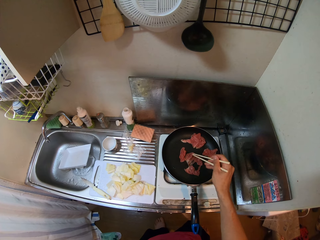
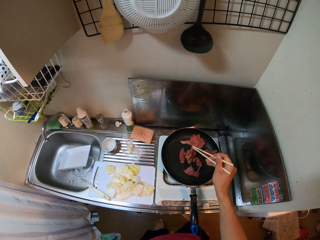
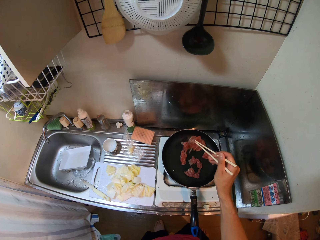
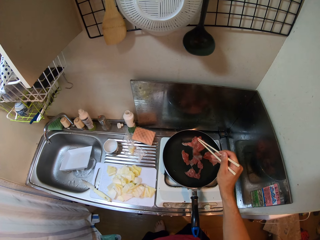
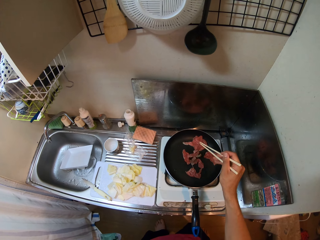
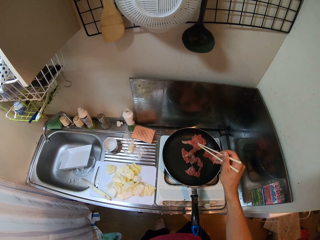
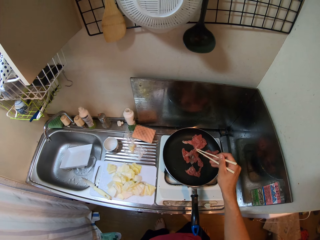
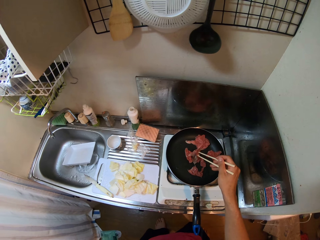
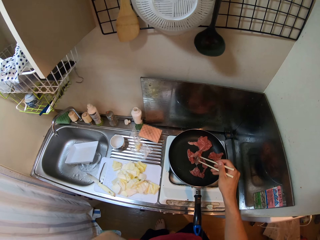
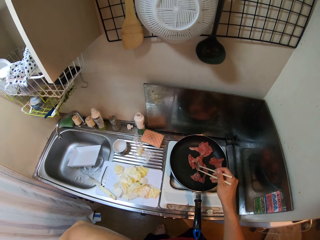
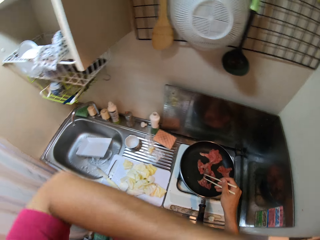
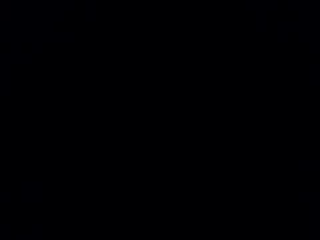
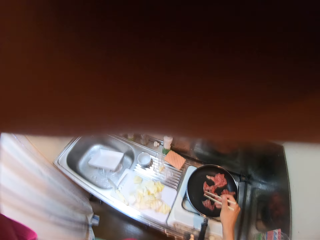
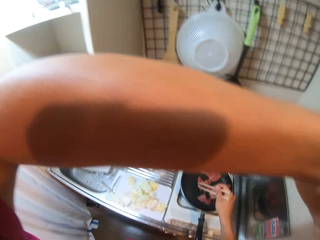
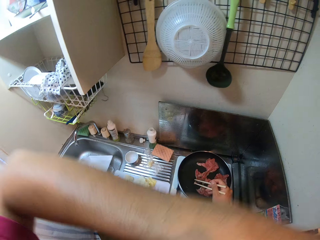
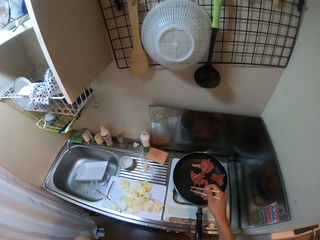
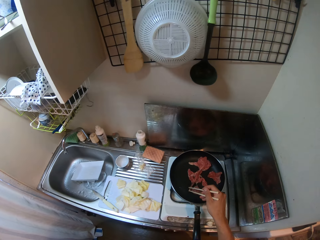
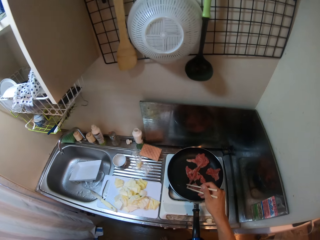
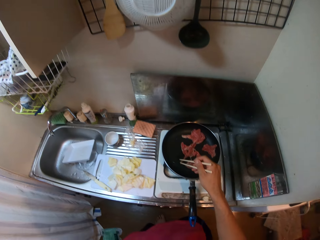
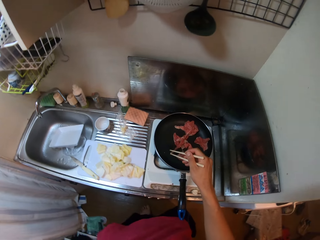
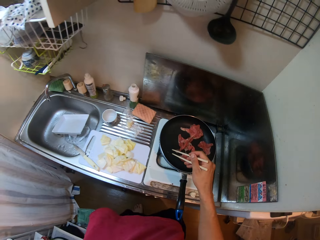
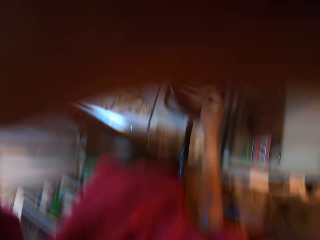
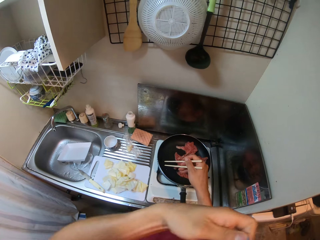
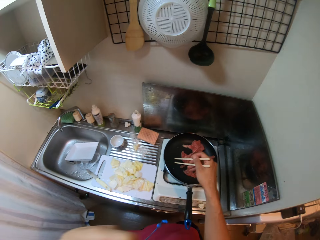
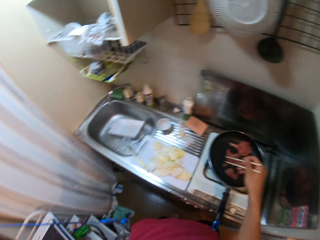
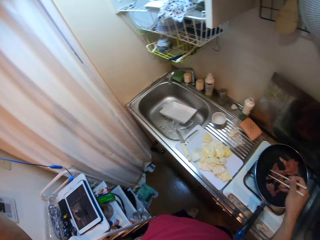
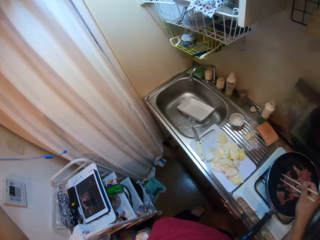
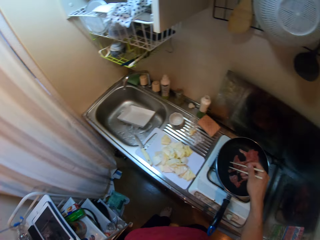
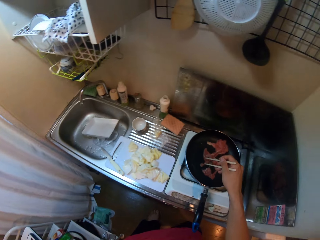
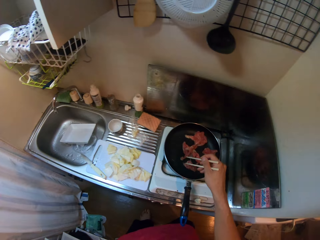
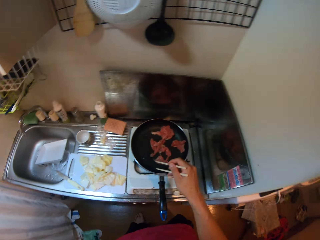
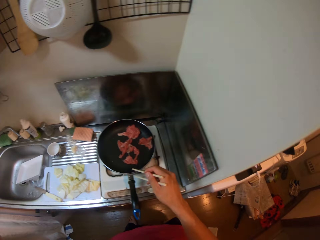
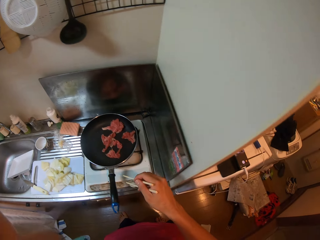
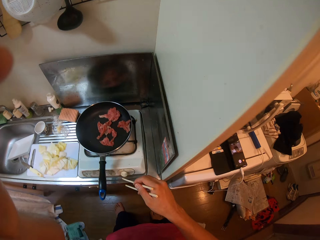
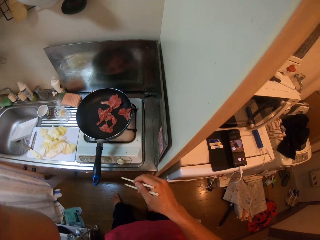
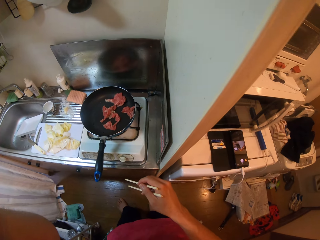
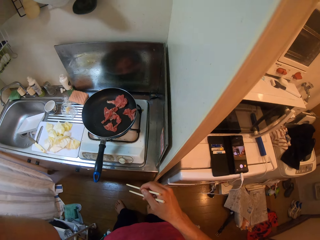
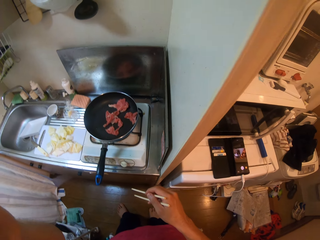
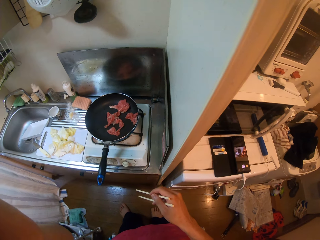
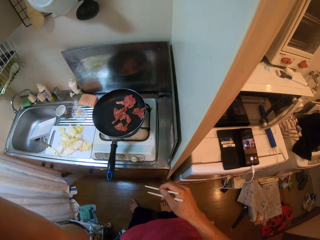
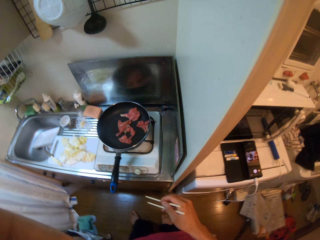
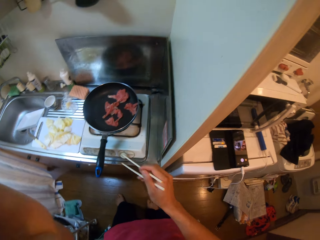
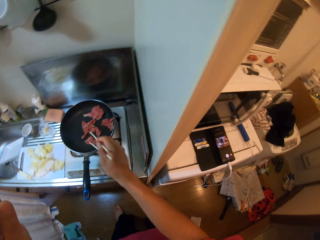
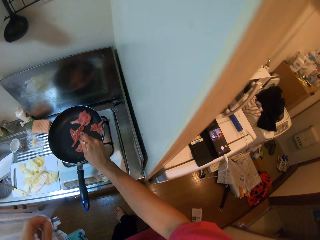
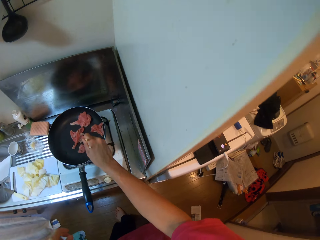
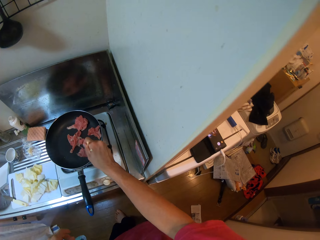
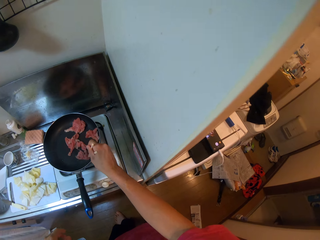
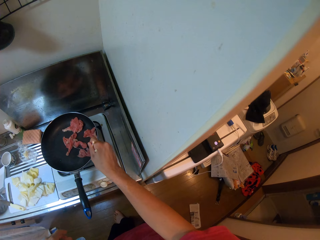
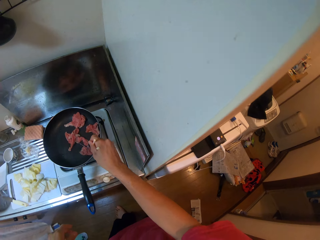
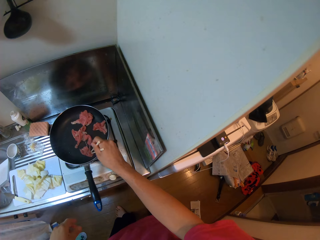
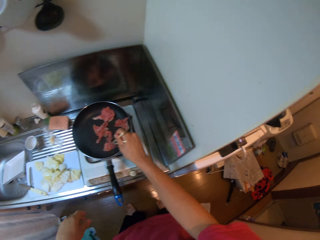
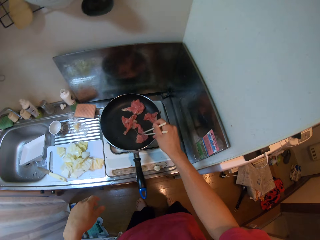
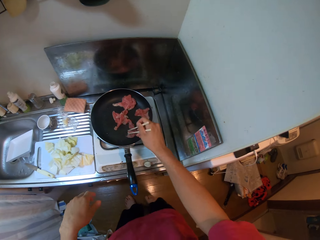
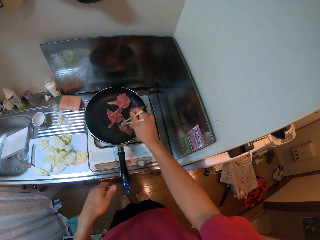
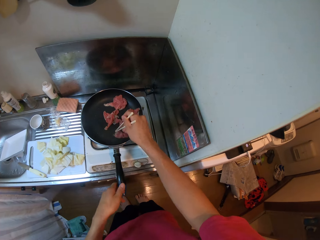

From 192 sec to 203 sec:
The camera wearer raises his left hand towards his head. He removes ear muffs from his neck. He puts the earphones aside. He stirs the minced meat in the frying pan with the chopstick in his right hand. He cooks.

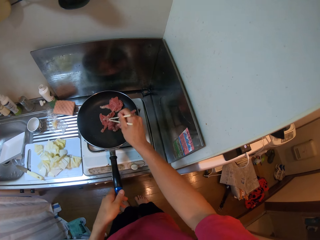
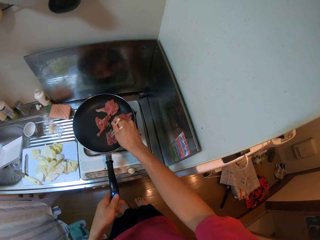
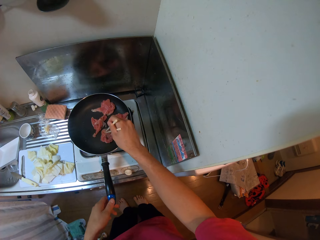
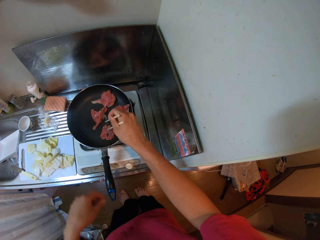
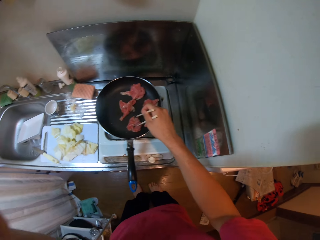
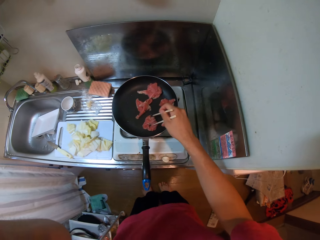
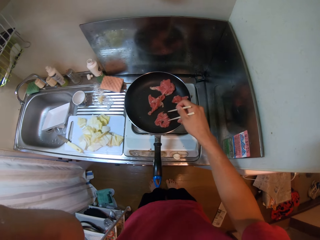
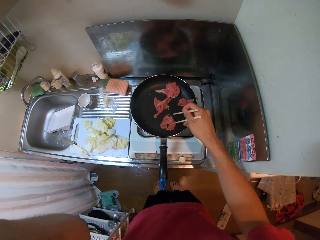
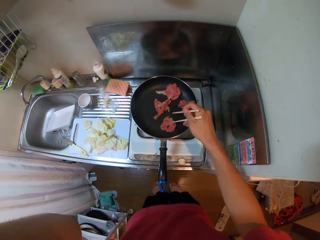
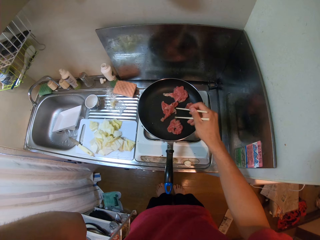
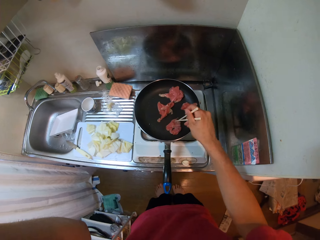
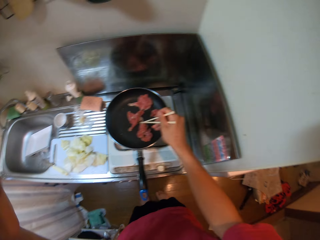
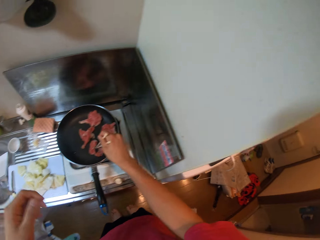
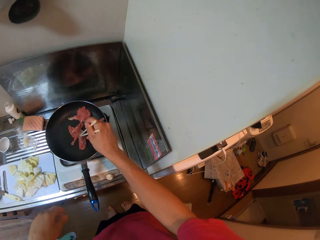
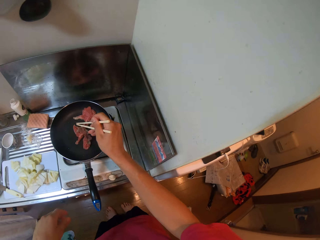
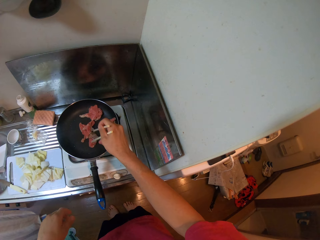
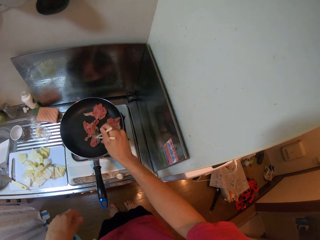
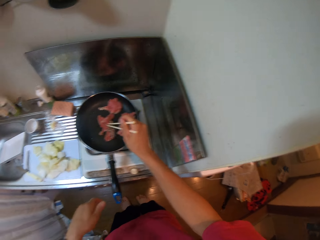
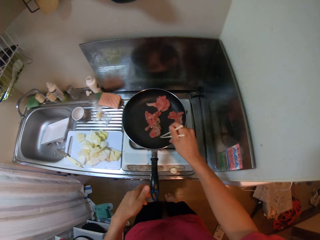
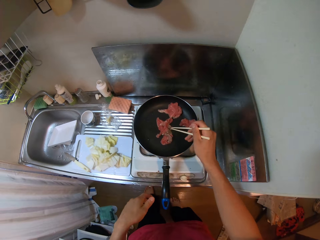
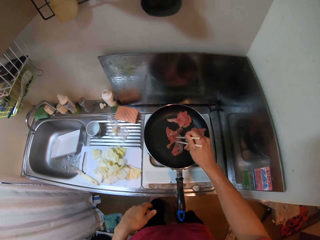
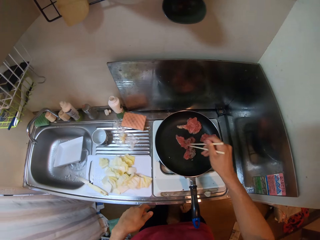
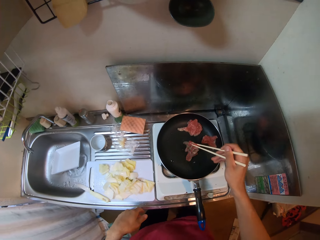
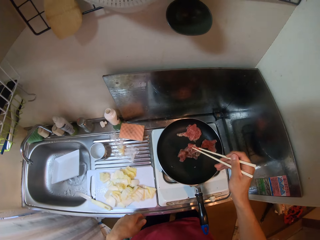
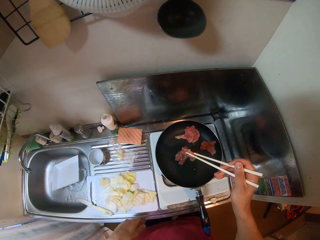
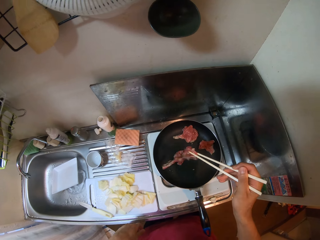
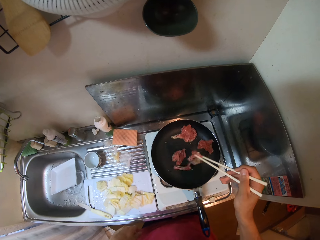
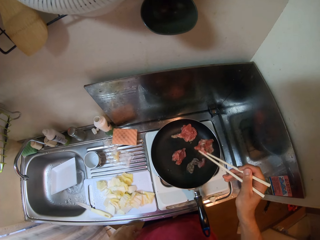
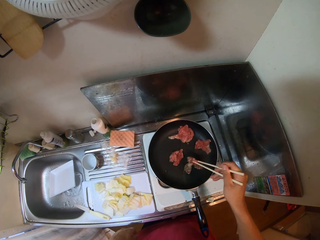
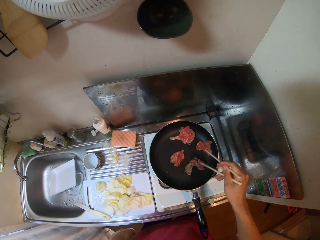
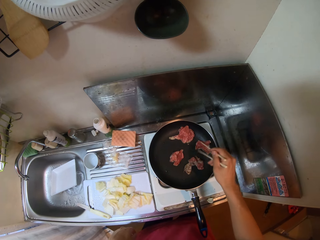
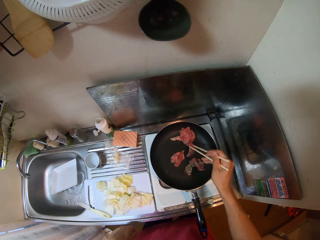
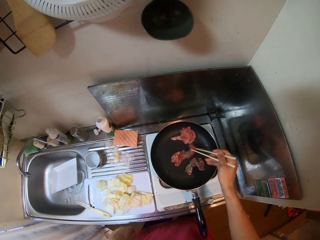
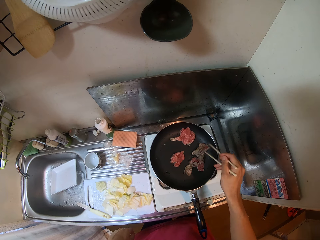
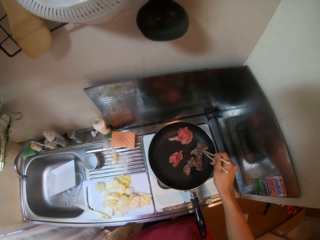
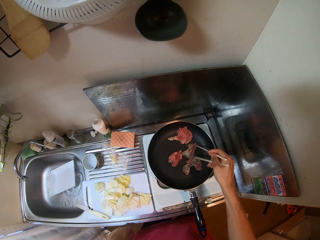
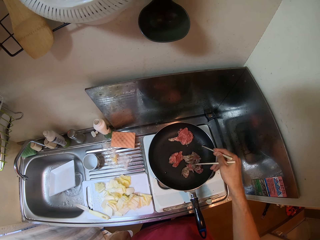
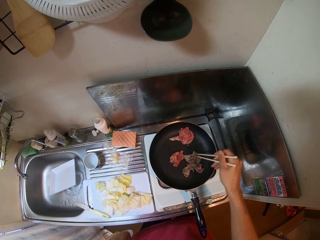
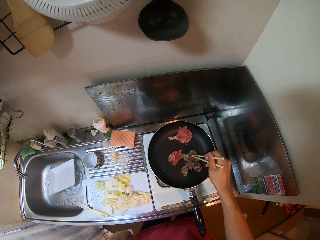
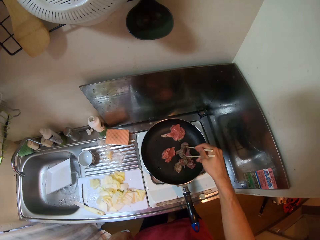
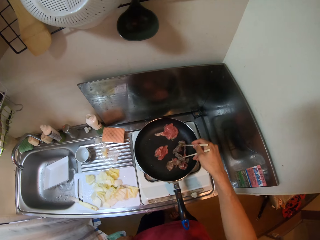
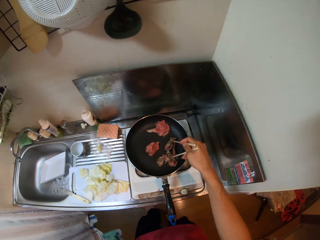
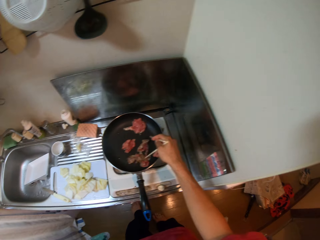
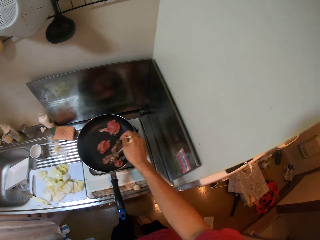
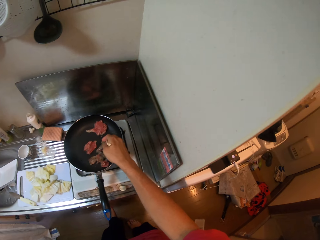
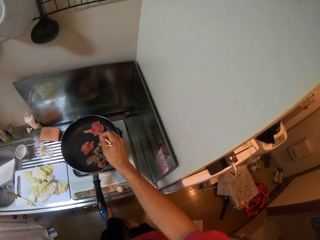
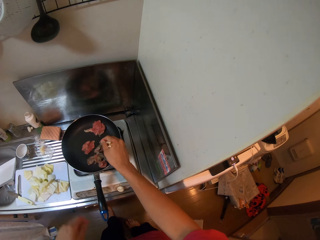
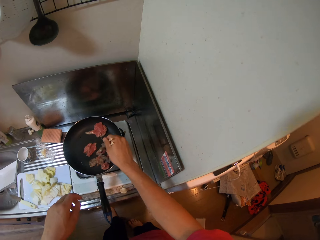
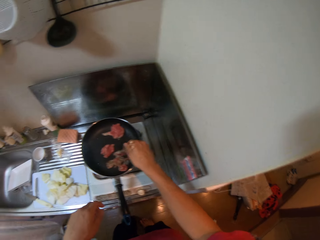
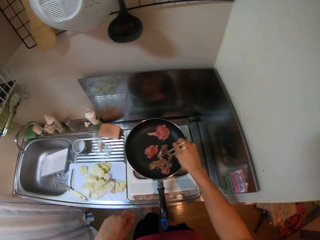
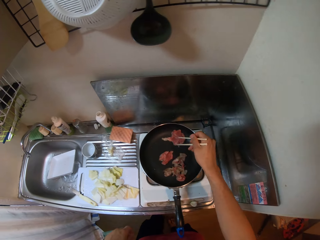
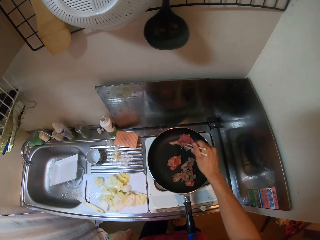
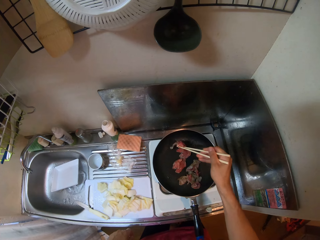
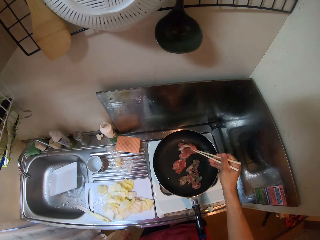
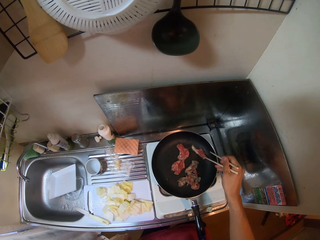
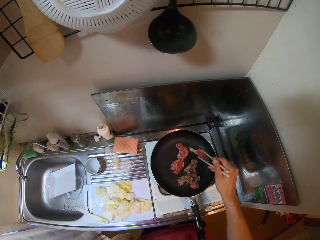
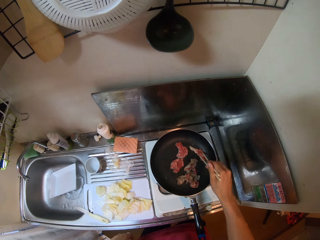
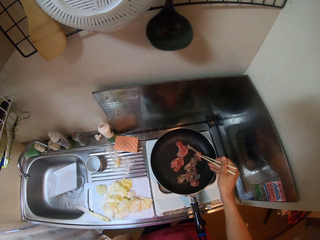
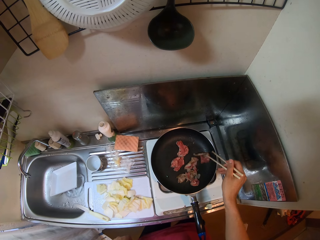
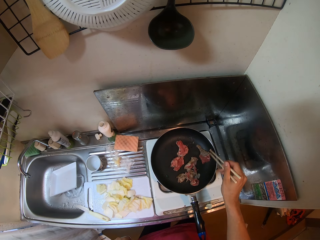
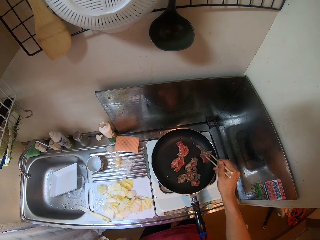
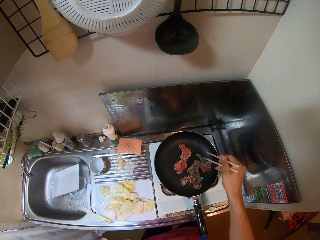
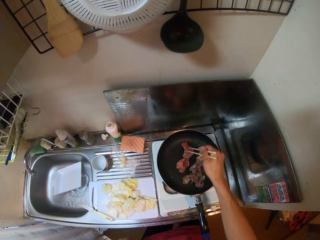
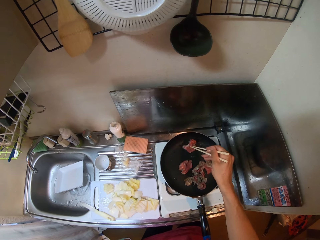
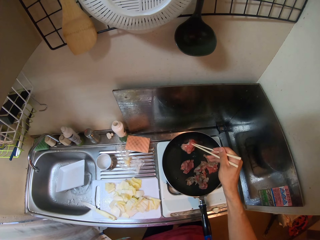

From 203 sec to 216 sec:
The camera wearer holds the handle of the frying pan with his left hand. He raises his left hand towards his head. He scratches his head with his left hand. He lowers his left hand. He cooks. He lifts the meat.
